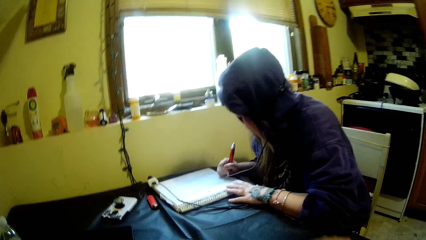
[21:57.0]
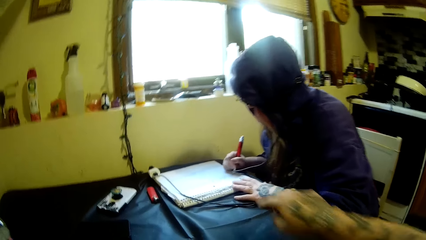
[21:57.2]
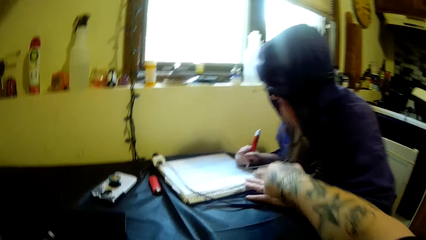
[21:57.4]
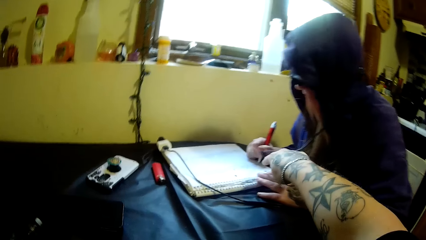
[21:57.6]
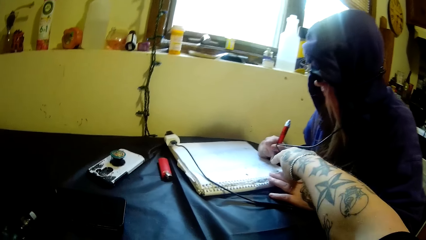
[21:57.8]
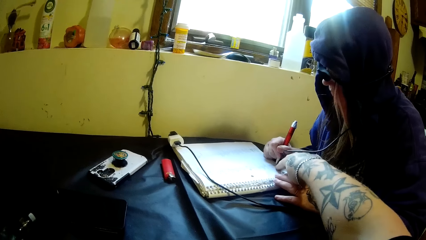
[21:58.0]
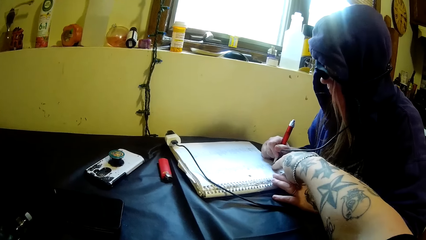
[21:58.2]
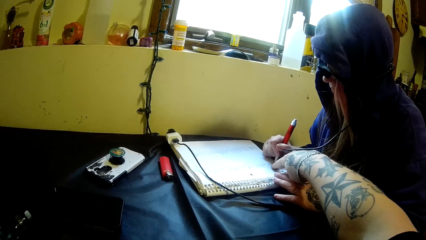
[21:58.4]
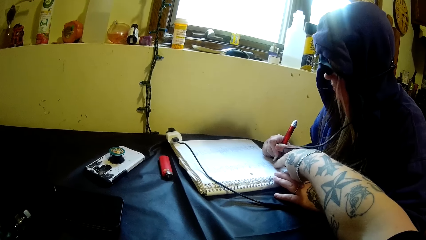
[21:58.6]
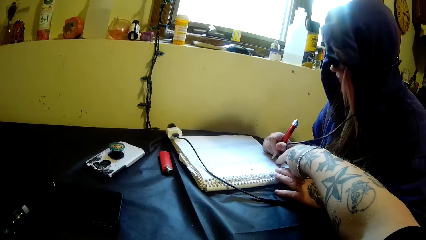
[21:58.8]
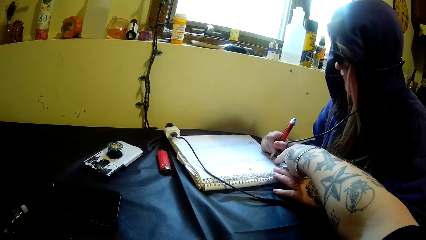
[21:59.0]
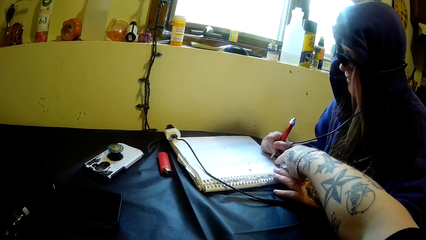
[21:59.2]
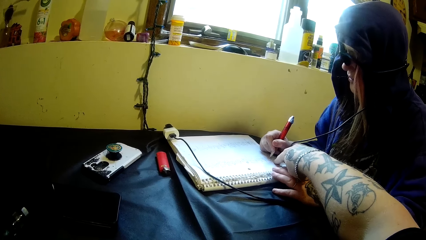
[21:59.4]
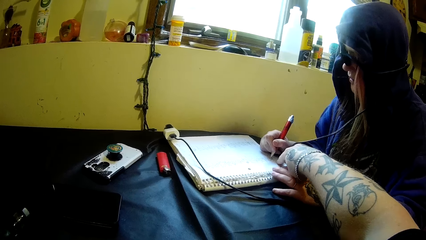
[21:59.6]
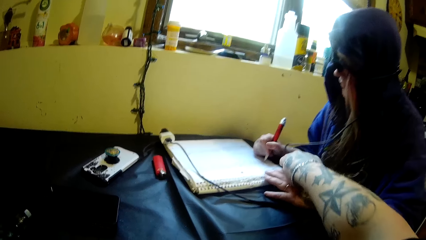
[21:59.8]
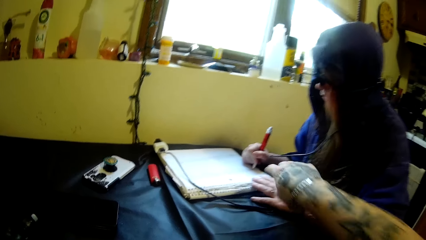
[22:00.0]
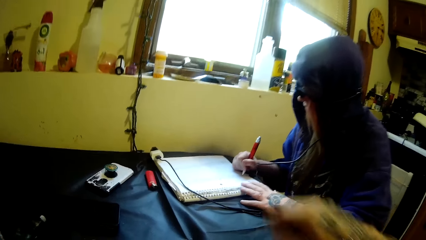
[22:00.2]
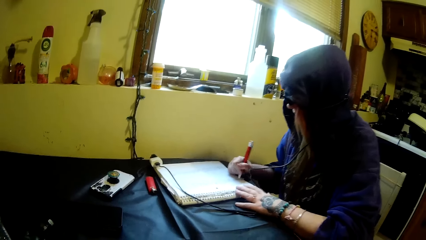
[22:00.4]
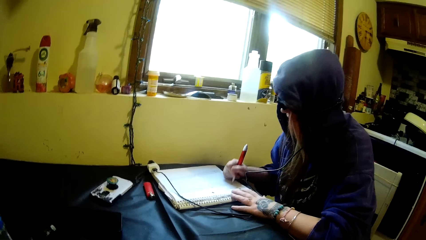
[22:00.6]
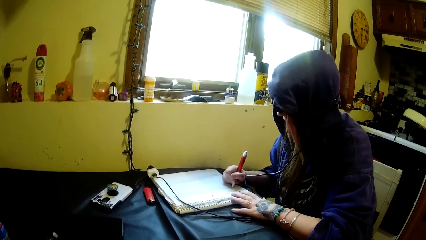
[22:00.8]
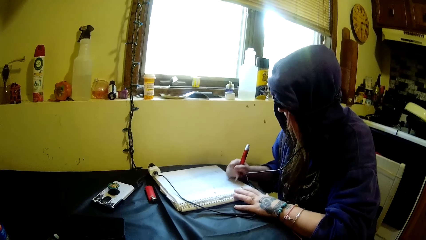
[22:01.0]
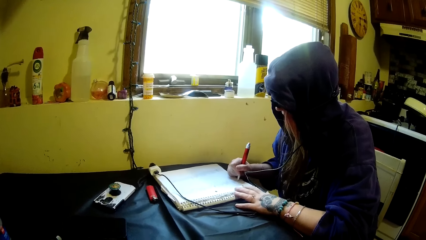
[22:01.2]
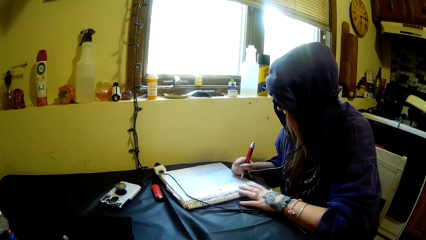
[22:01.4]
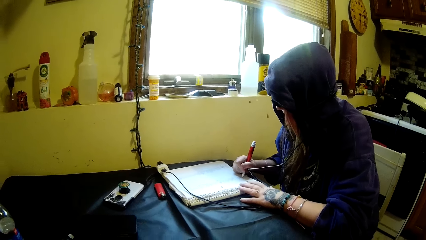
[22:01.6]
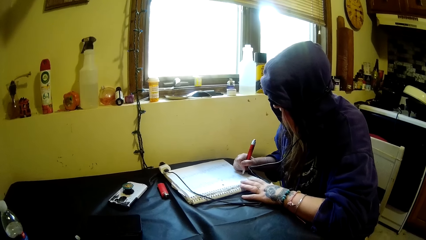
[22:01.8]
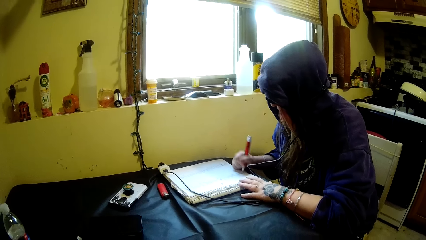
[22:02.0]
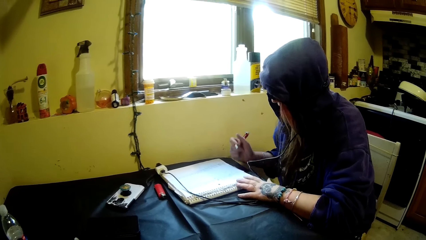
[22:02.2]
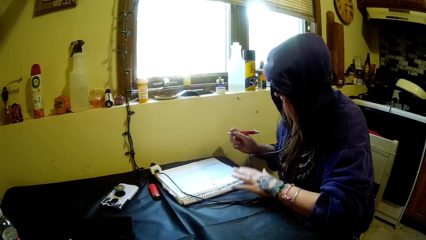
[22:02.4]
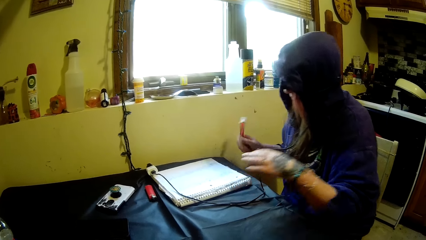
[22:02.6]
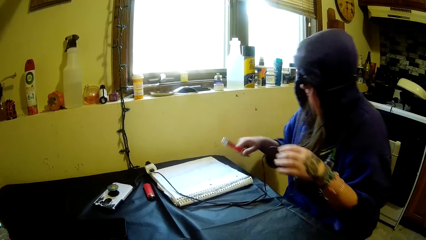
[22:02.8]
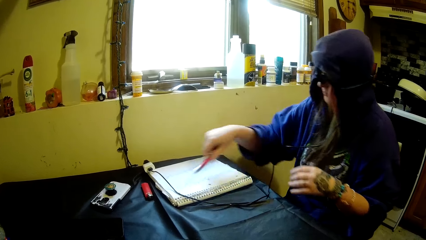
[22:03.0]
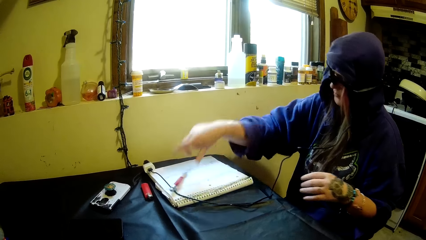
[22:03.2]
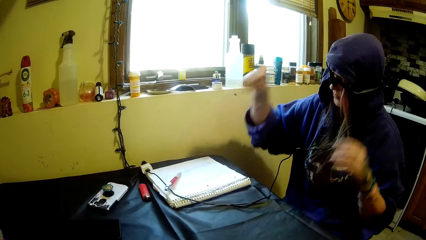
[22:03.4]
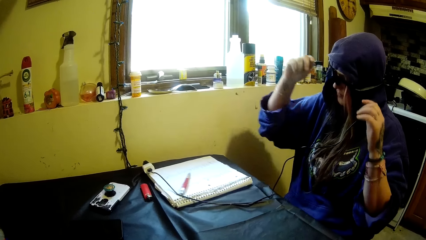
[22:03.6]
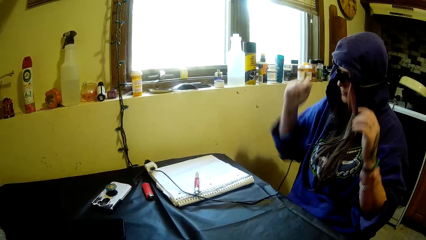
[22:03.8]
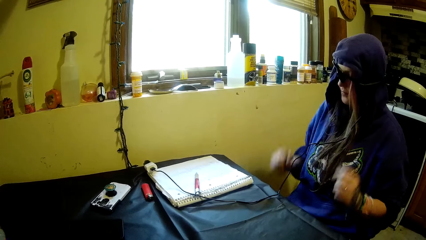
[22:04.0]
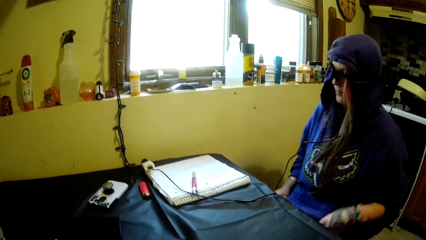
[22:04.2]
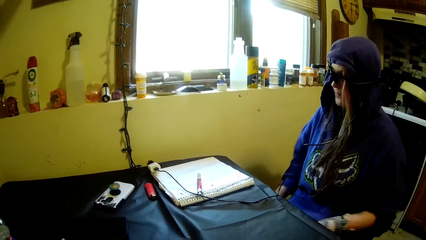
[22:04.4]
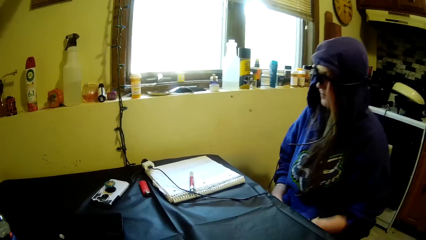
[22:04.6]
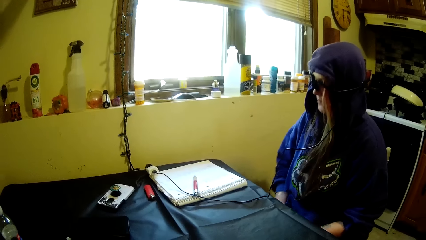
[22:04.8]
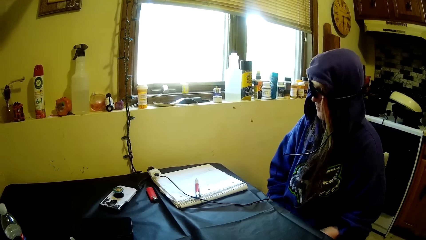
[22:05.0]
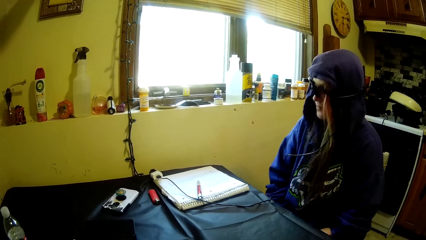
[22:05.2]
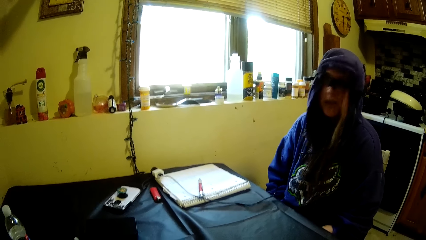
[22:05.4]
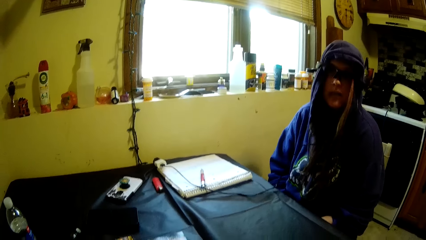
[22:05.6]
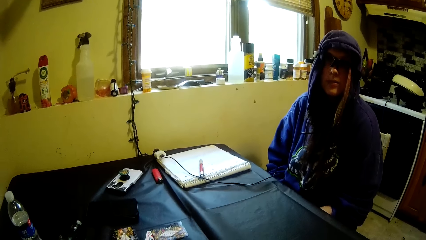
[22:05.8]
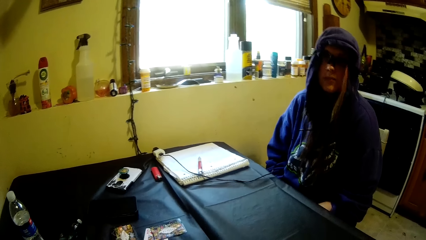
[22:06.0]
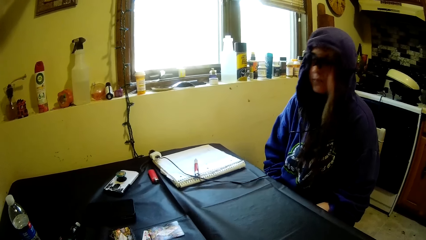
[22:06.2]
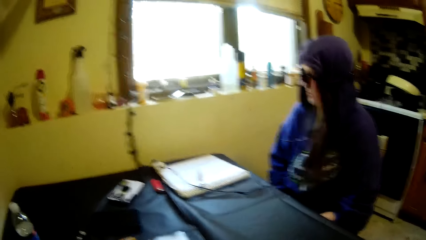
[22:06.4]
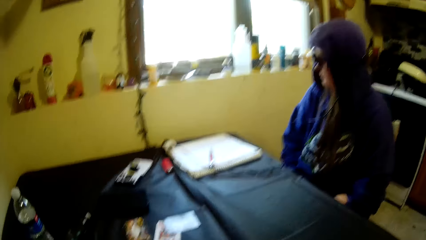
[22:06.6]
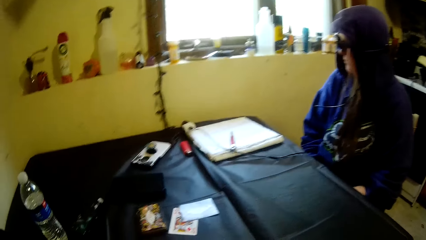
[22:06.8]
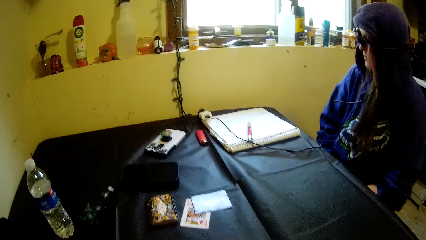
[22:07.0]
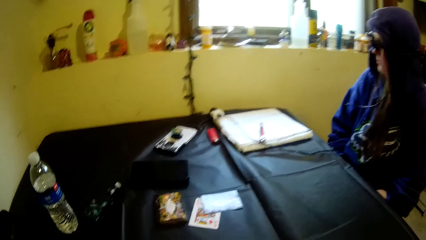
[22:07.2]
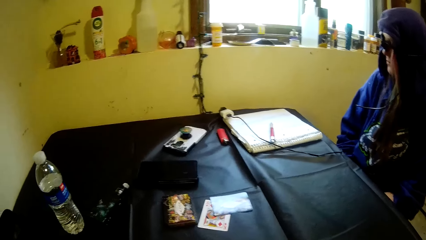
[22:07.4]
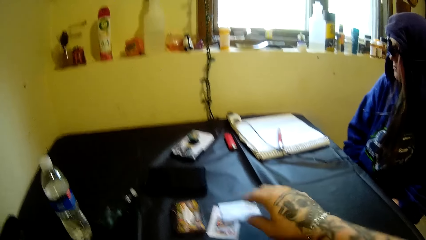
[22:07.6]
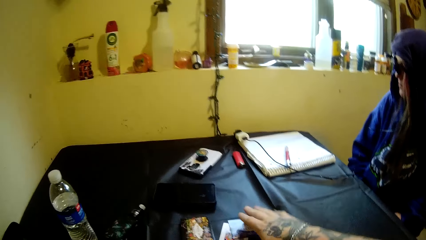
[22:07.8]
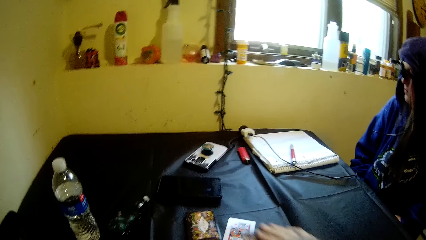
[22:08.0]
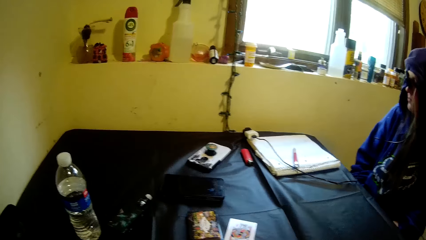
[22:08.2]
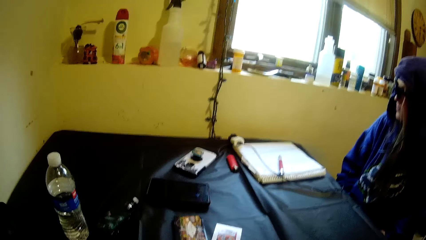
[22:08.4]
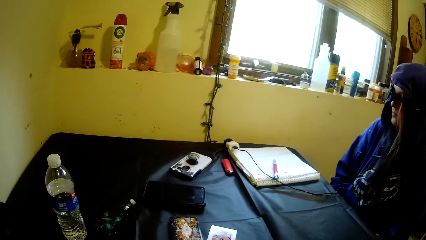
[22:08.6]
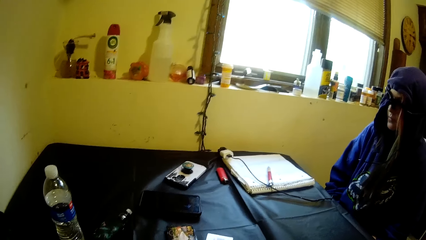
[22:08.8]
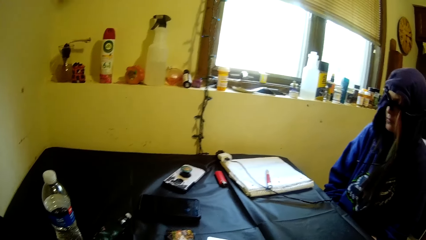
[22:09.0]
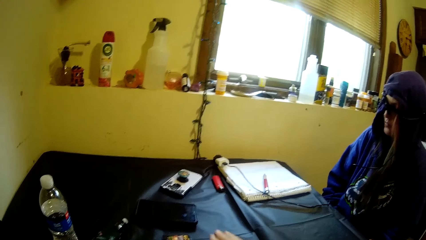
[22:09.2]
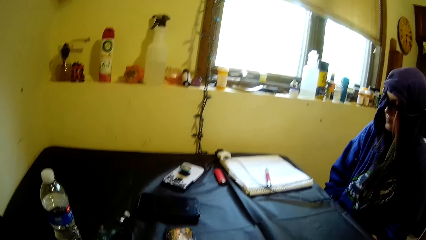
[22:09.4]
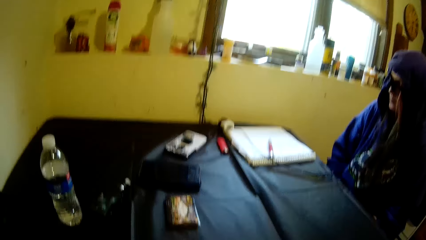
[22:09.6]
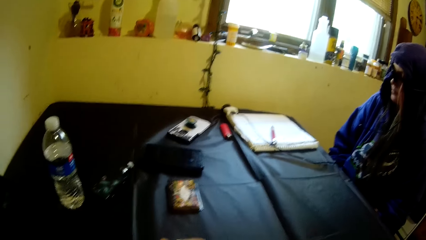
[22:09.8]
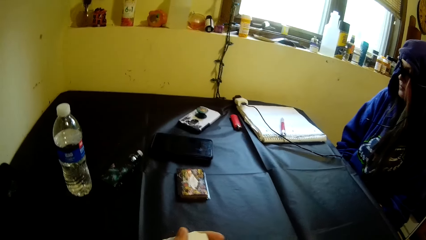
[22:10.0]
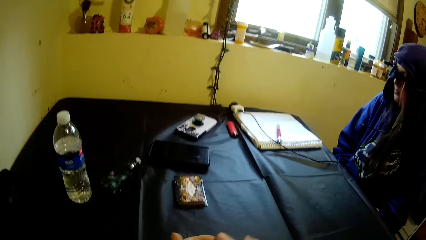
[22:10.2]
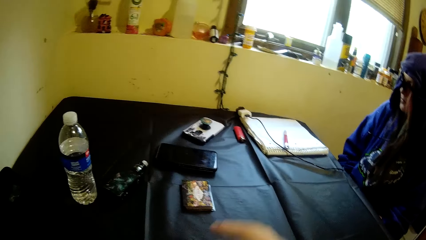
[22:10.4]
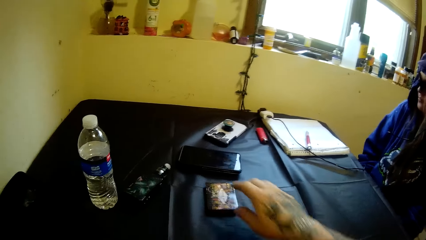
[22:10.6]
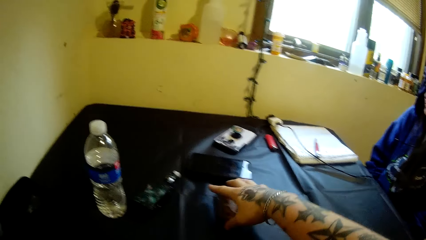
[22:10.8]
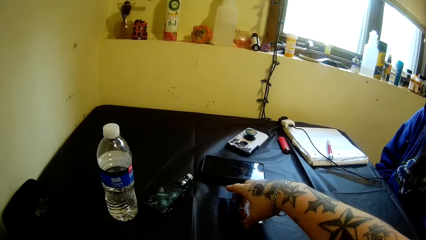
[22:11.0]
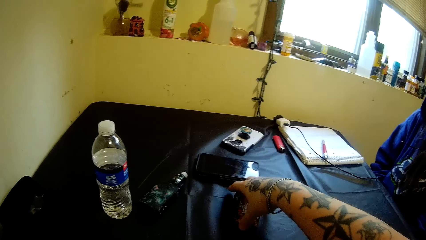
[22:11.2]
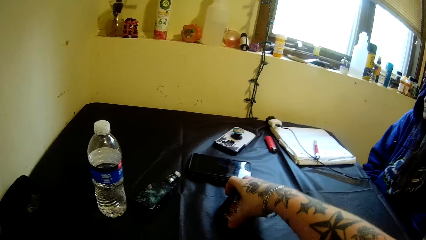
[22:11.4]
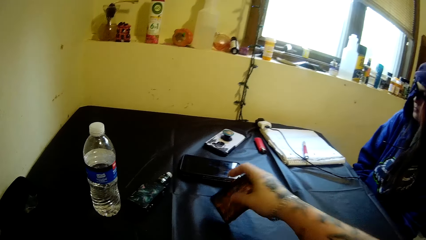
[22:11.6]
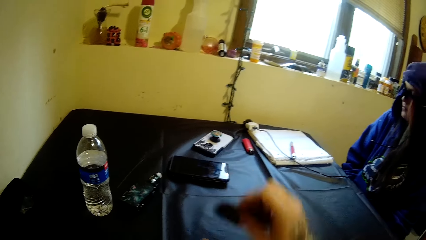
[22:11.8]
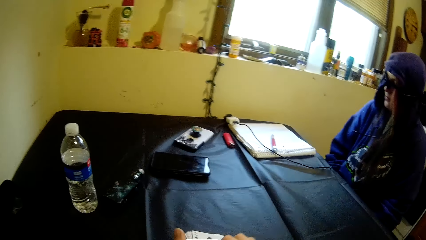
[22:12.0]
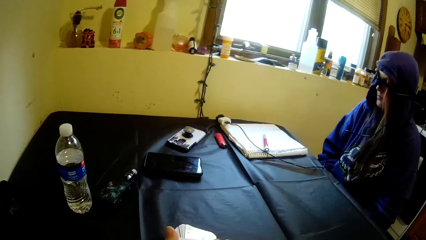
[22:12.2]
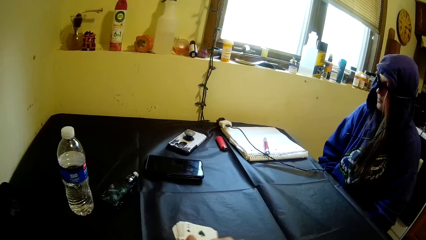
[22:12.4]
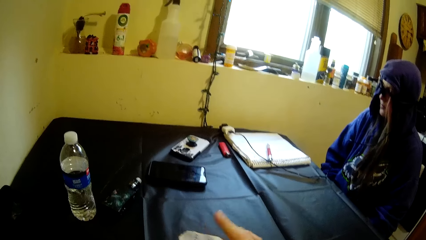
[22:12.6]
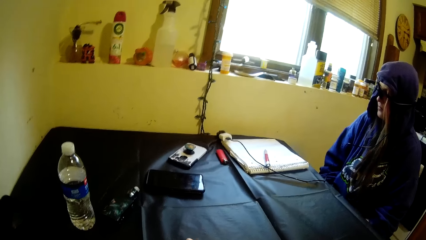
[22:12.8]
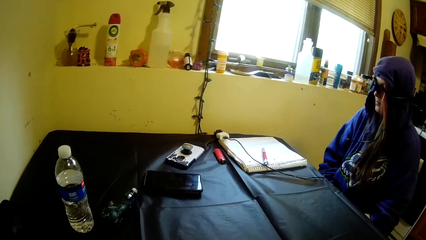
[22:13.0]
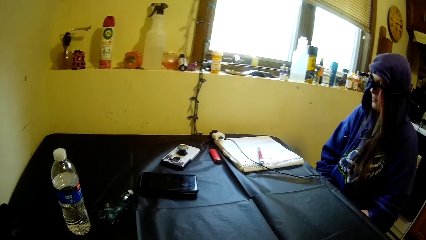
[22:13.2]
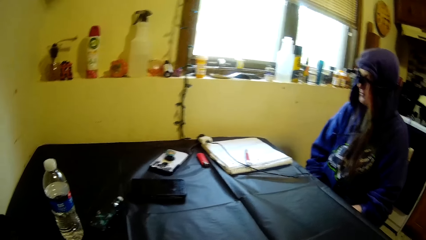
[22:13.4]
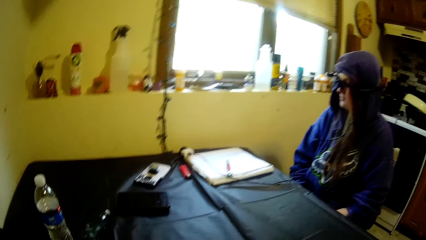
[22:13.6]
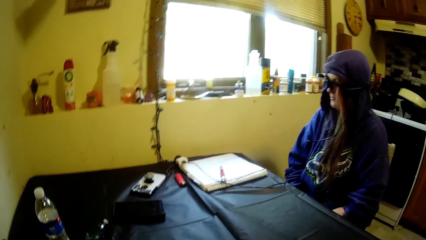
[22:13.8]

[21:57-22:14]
The camera wearer points at the book with his right finger. He moves his index finger on the book. A woman writes on the book with the pen. The woman drops the pen on the book. The woman raises her hands and lowers her hands. The woman converses with the camera wearer. The woman looks at the book. The camera wearer moves the cards on the table with his hands. He picks the cards from the table.
